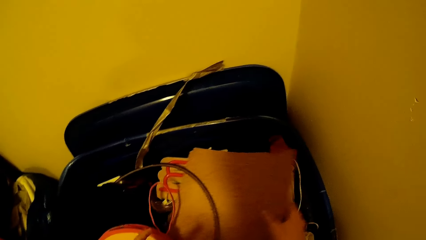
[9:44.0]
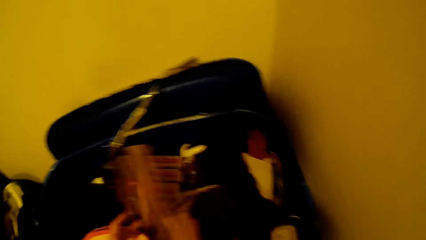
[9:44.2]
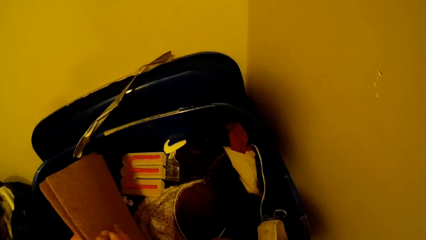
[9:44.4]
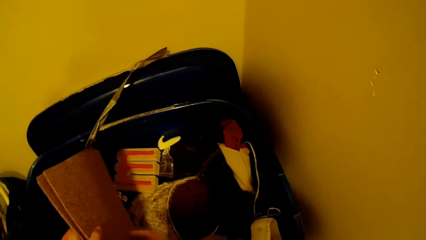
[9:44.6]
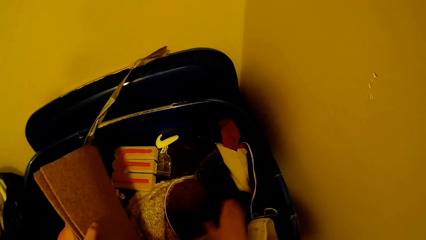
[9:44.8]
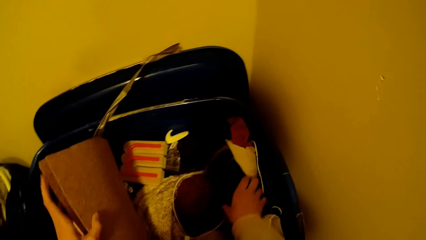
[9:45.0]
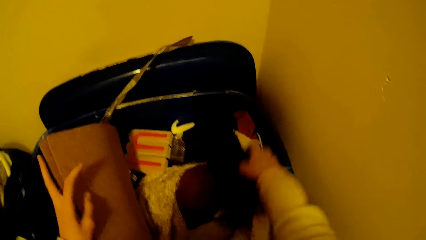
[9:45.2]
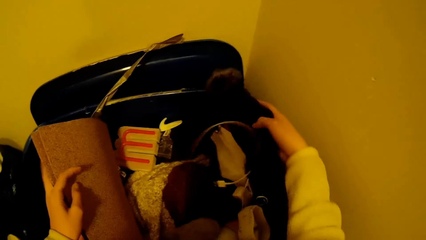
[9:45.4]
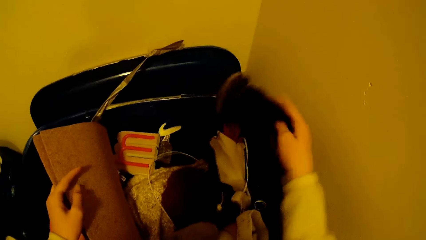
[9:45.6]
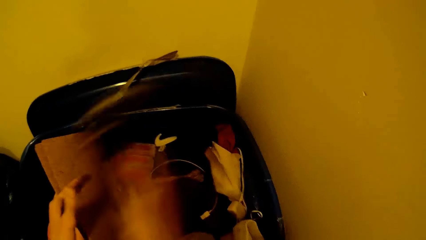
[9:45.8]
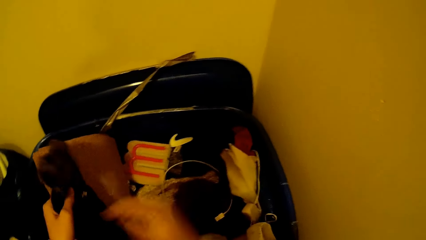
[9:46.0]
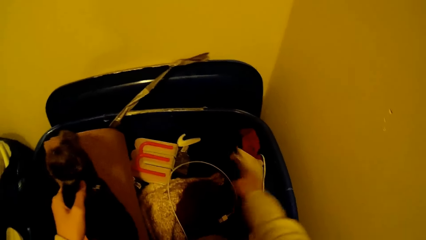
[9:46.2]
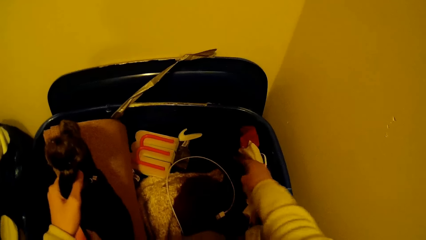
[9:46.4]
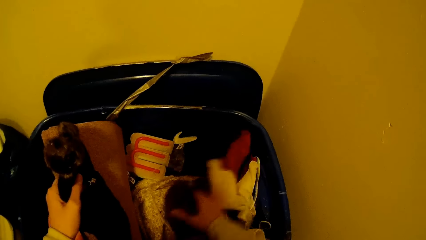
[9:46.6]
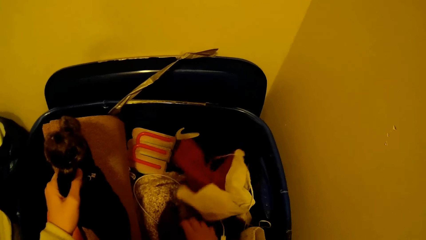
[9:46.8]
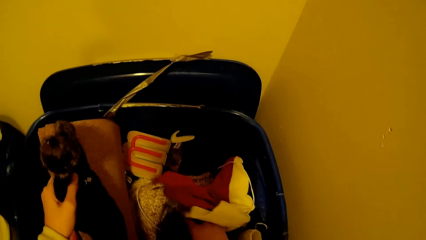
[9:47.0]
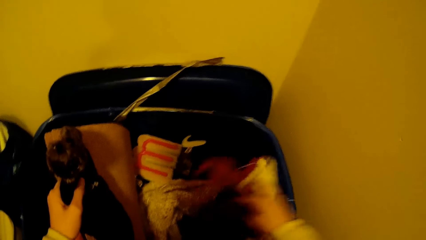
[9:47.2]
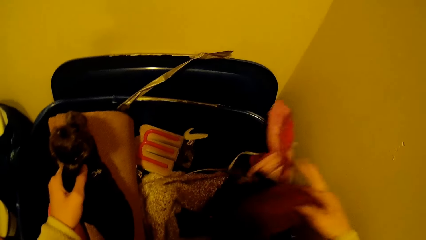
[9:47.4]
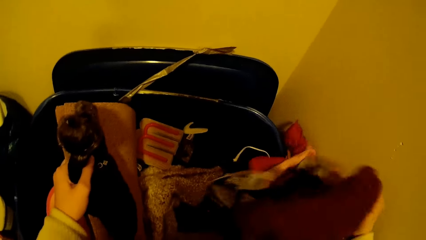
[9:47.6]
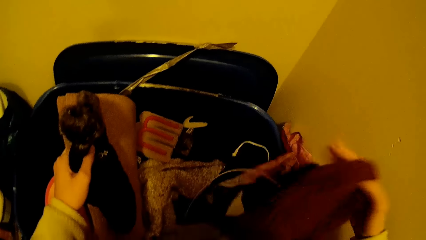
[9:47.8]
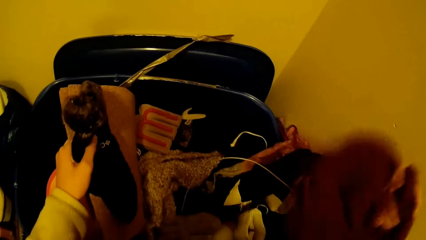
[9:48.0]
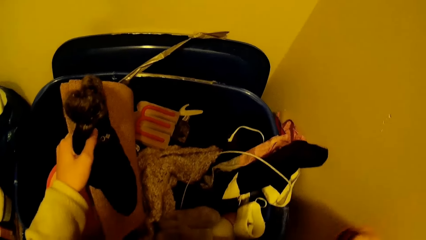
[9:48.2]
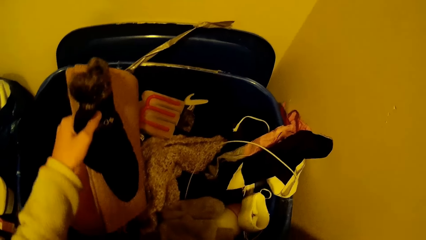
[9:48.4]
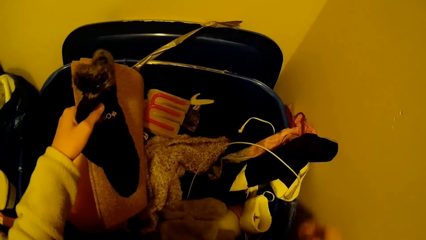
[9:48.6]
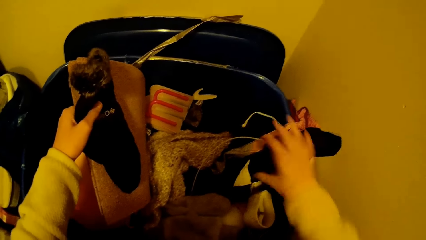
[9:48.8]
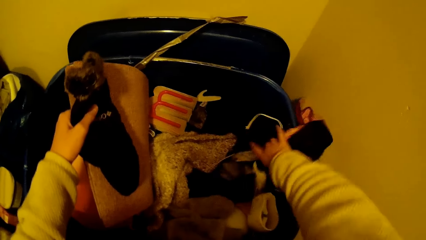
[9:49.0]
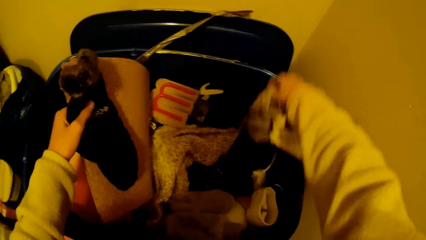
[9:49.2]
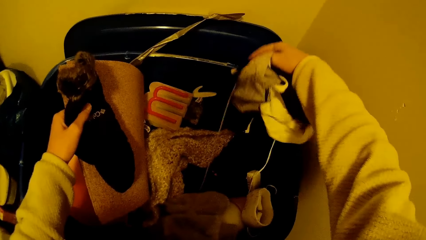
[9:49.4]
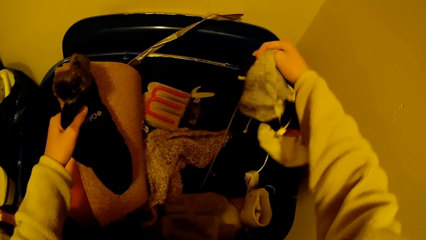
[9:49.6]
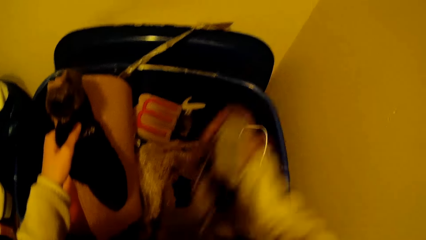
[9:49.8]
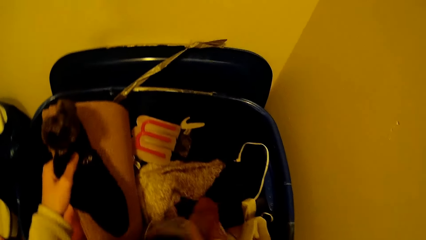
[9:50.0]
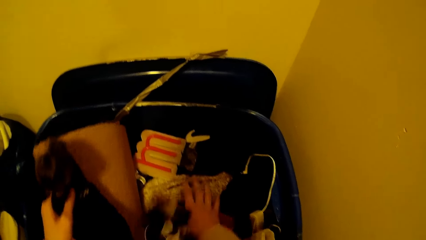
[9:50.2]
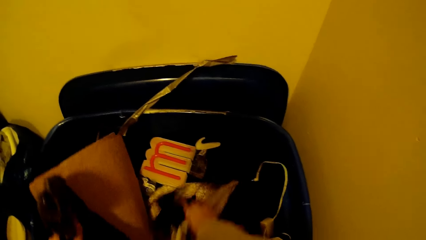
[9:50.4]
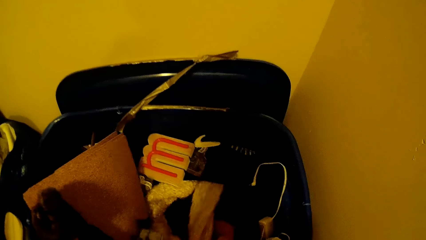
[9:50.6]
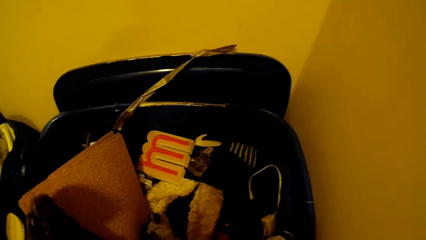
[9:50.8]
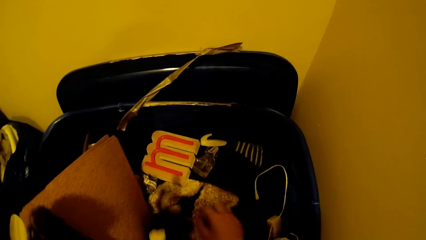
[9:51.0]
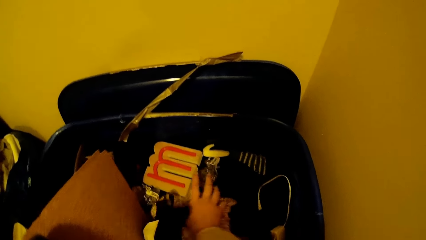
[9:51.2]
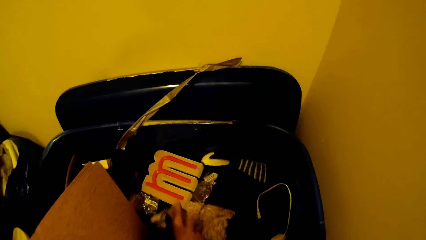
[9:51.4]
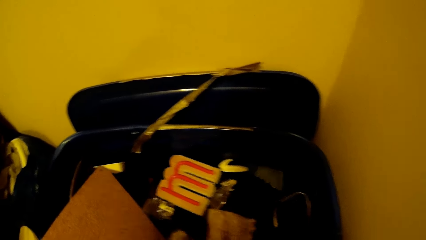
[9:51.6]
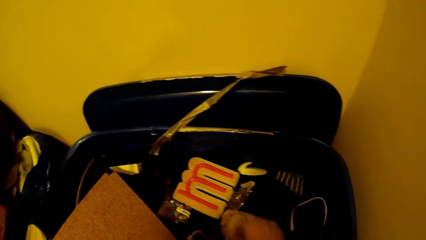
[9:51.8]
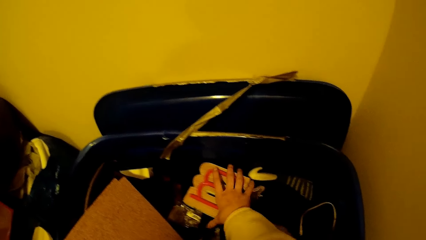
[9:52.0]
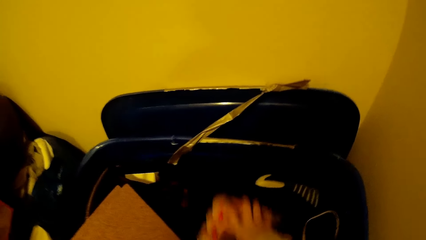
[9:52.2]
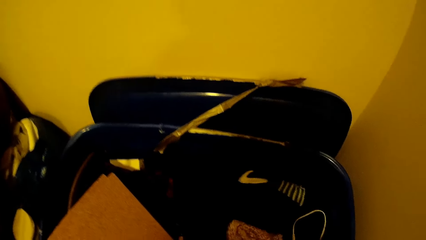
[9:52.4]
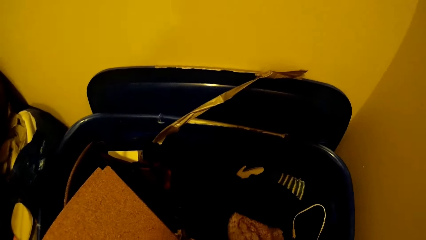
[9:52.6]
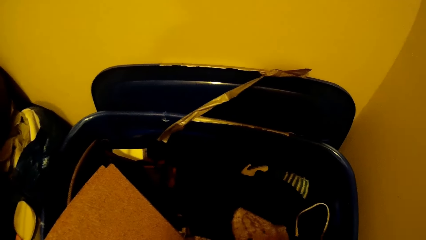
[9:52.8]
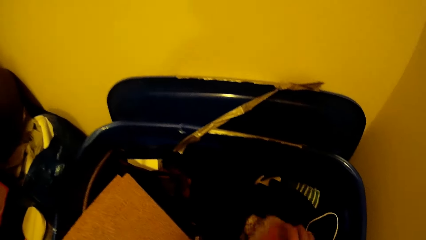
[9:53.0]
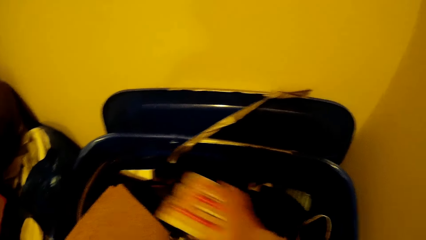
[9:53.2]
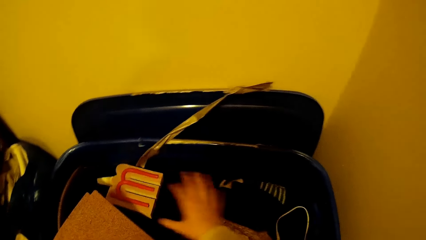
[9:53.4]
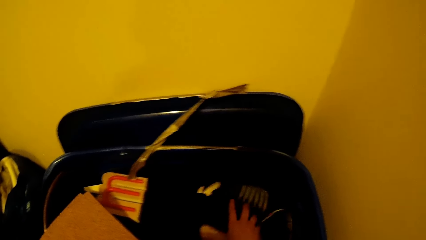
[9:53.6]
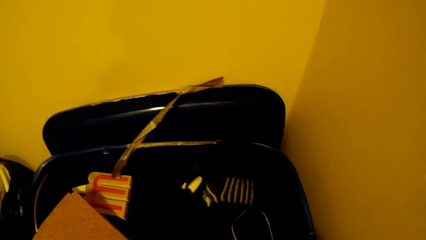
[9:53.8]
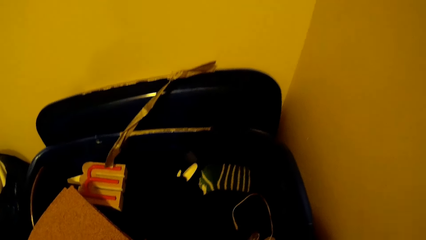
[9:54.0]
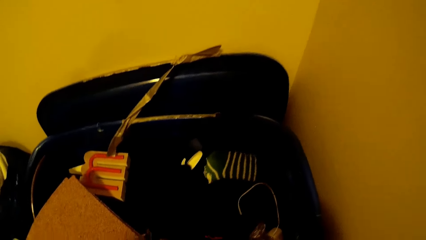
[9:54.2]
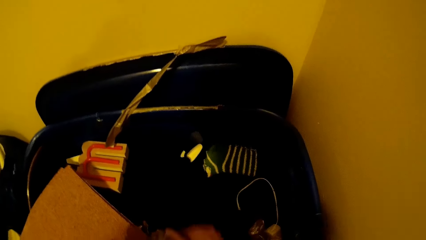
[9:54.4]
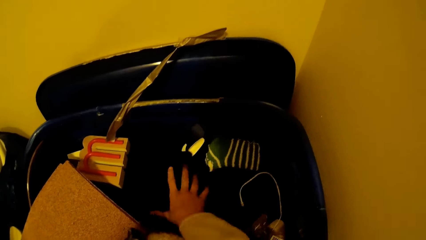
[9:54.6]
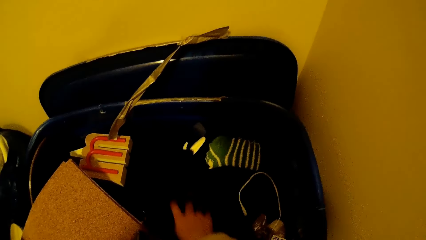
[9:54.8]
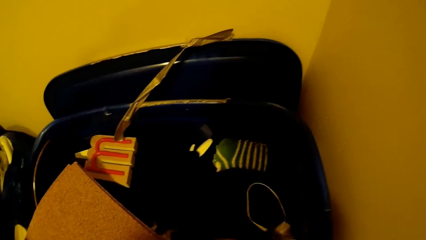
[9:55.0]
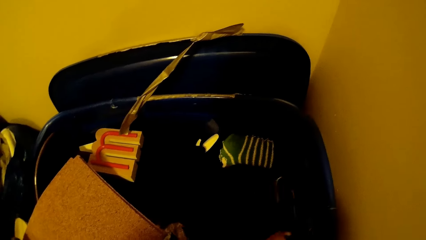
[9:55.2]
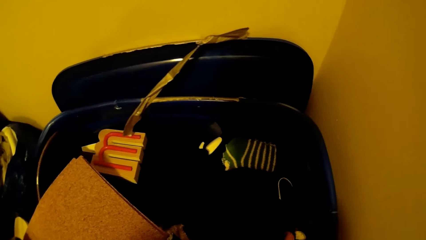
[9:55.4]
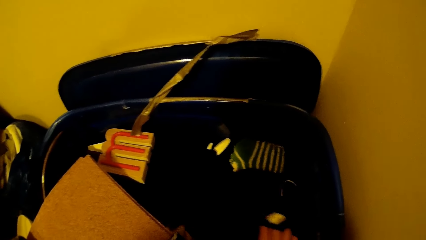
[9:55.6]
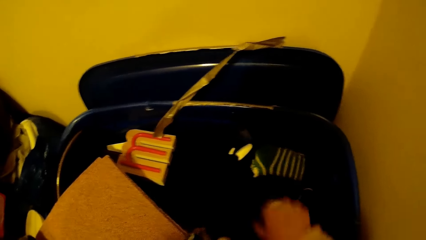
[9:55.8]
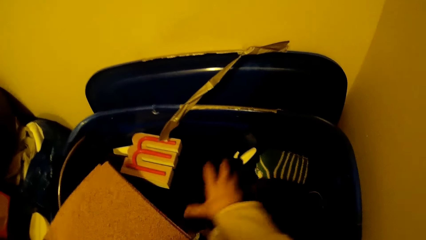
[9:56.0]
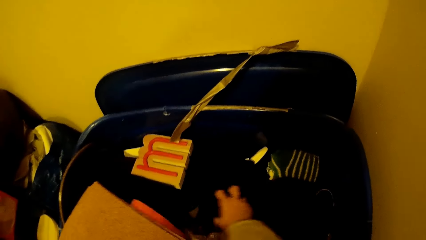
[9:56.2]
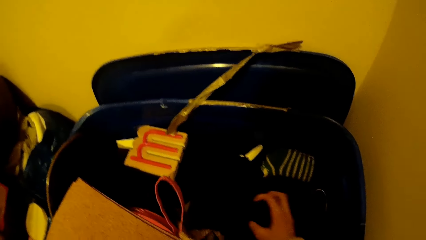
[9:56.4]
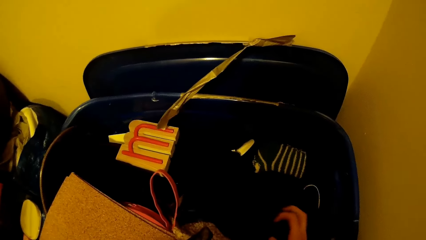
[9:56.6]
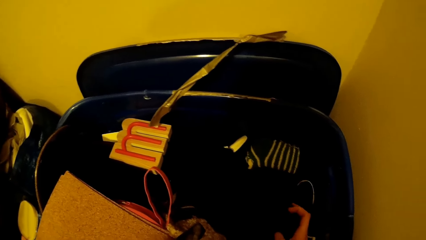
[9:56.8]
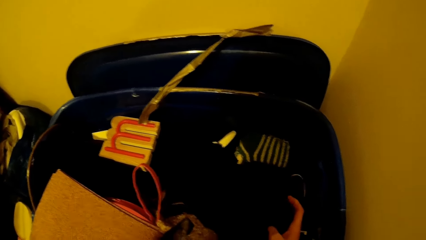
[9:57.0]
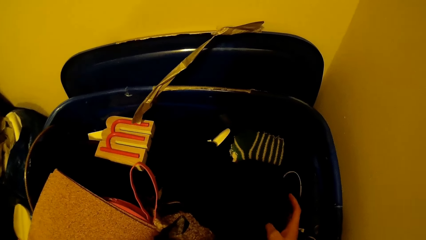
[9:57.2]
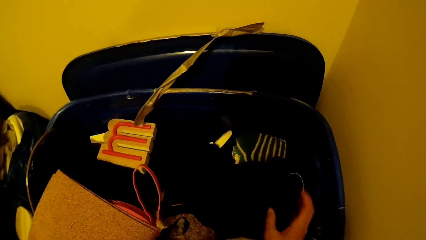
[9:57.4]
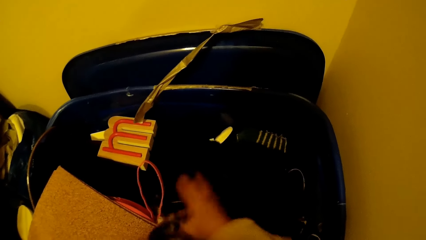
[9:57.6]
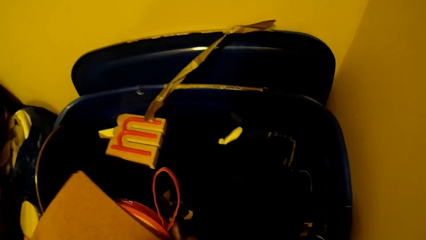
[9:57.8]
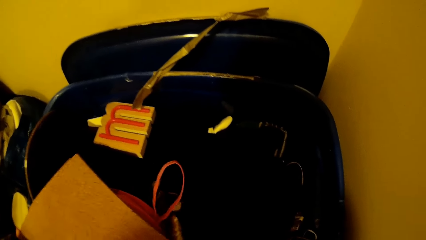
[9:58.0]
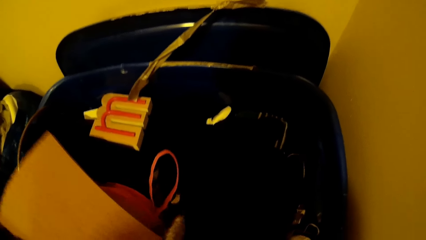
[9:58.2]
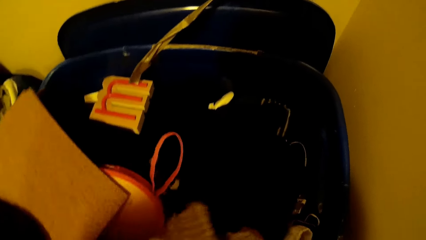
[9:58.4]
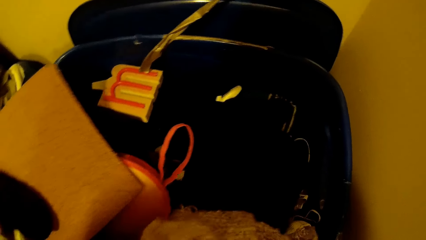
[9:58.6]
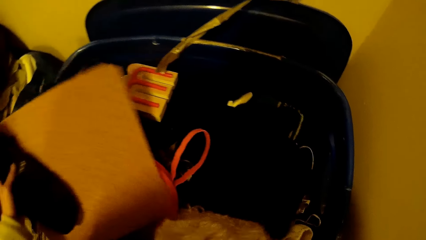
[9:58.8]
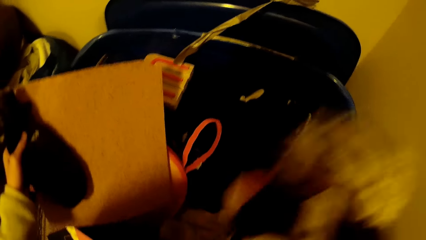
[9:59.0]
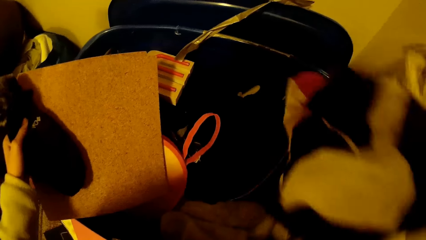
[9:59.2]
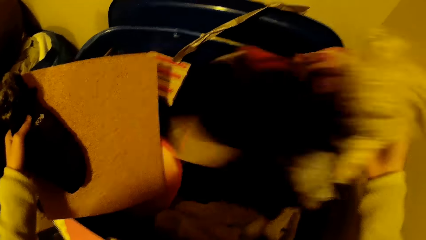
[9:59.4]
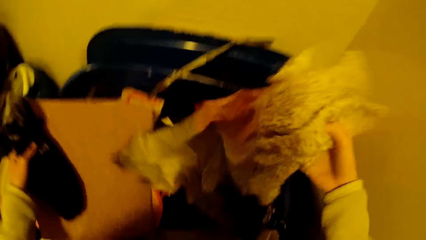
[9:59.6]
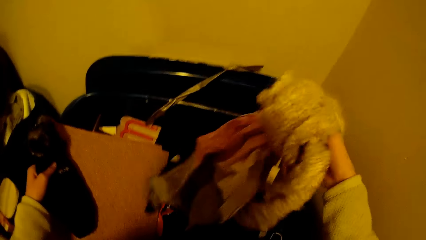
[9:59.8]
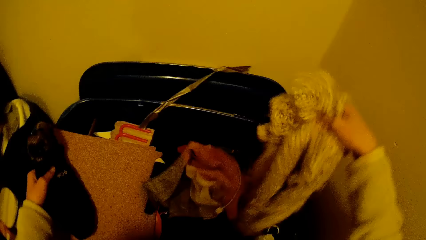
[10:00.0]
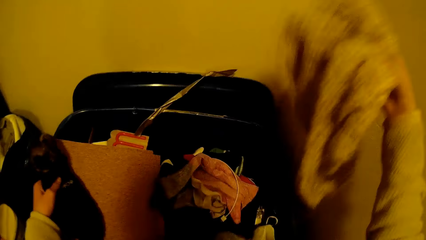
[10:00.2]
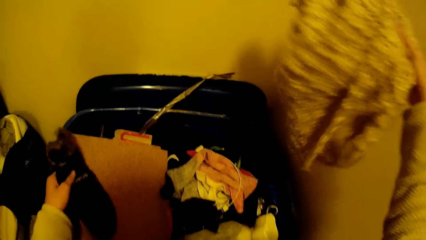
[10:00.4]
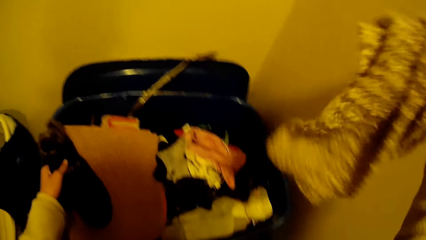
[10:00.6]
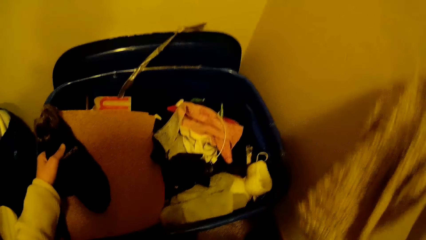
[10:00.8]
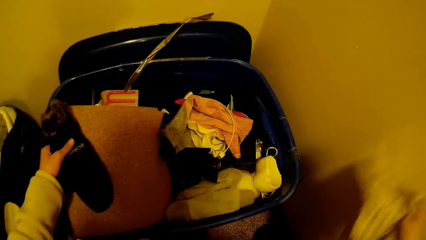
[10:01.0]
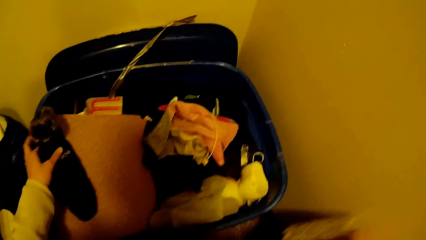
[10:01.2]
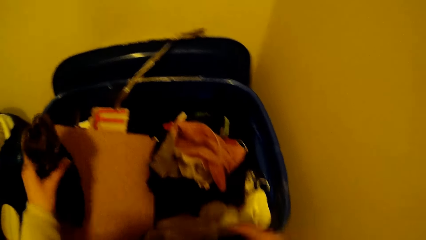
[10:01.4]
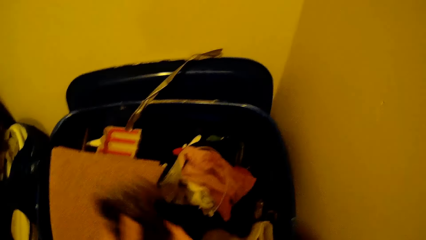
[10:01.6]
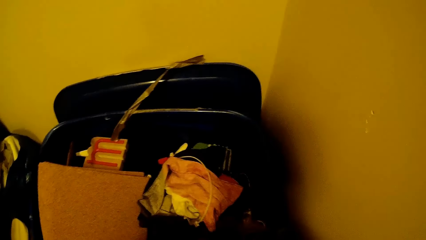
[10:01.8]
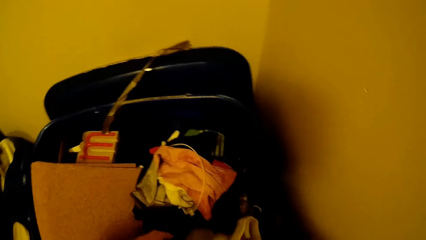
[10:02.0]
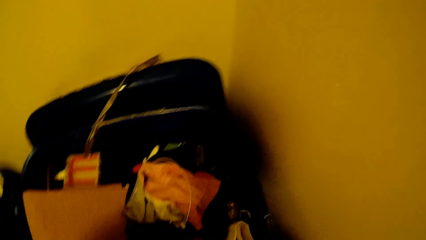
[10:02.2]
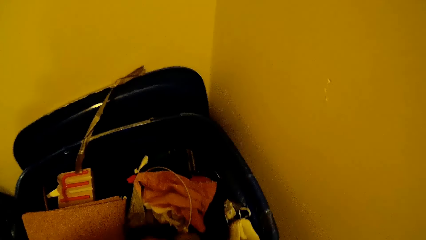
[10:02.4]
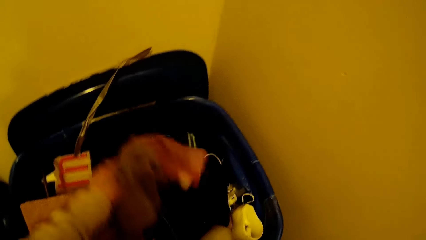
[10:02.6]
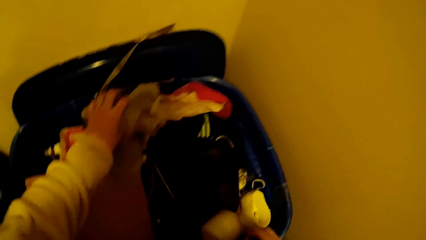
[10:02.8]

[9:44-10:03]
The camera wearer holds something. They hold something with the other hand. They pick socks and hold the socks with the other hand. They hold a cloth and drop the cloth aside. They search the bag. They lift a scarf and drop the scarf aside. They hold the socks with the other hand.
